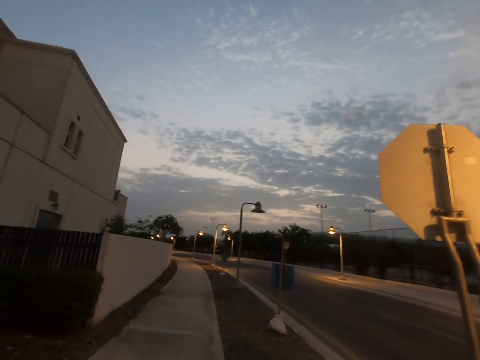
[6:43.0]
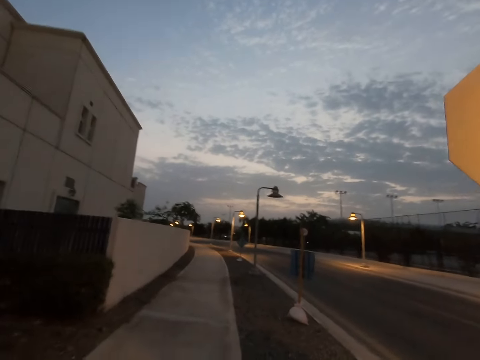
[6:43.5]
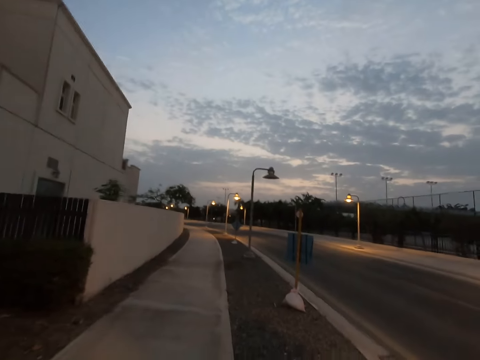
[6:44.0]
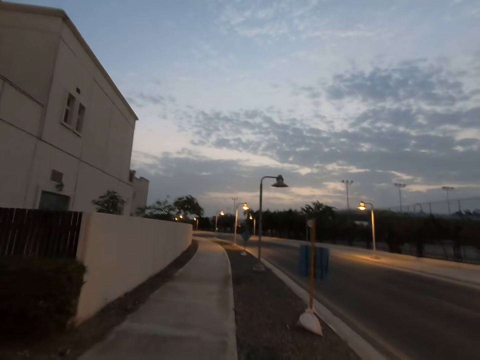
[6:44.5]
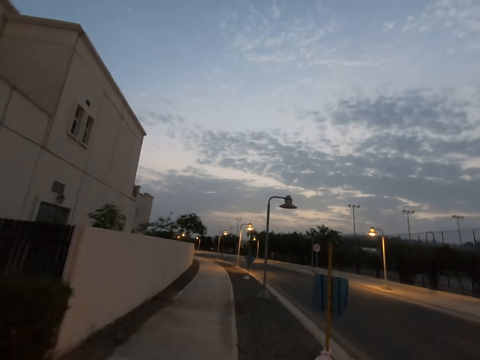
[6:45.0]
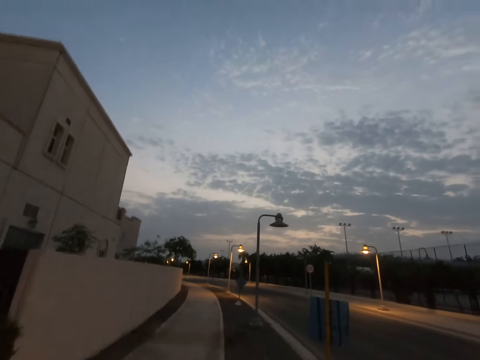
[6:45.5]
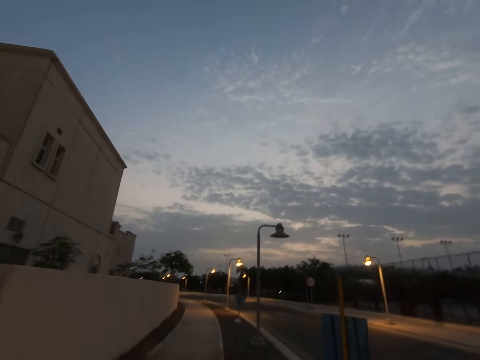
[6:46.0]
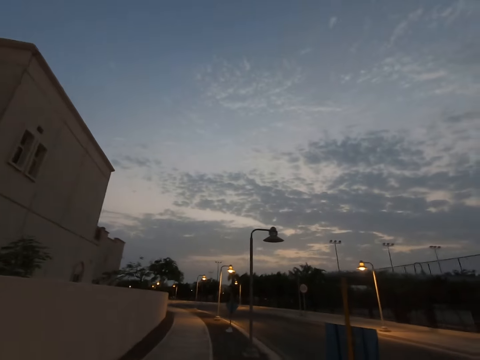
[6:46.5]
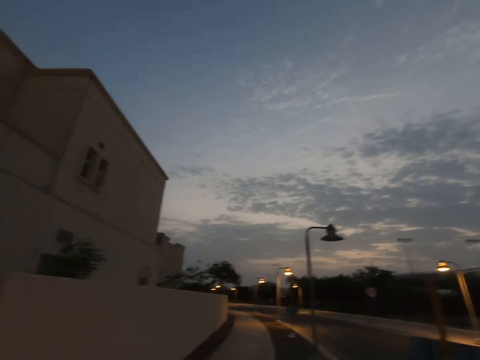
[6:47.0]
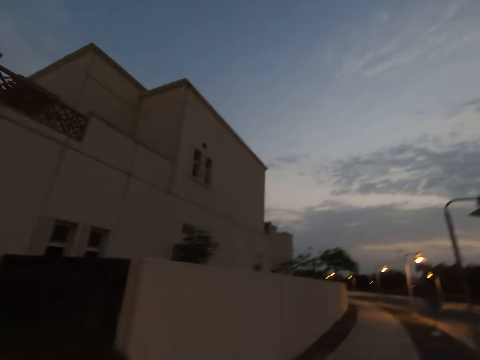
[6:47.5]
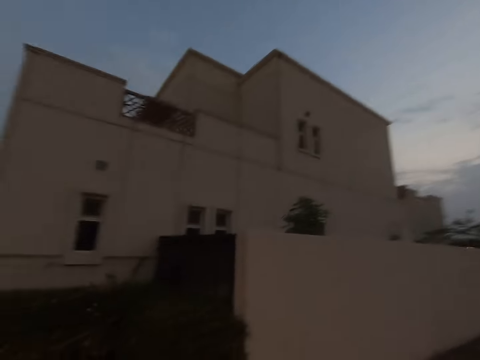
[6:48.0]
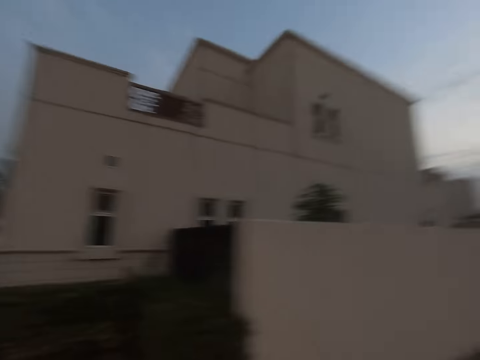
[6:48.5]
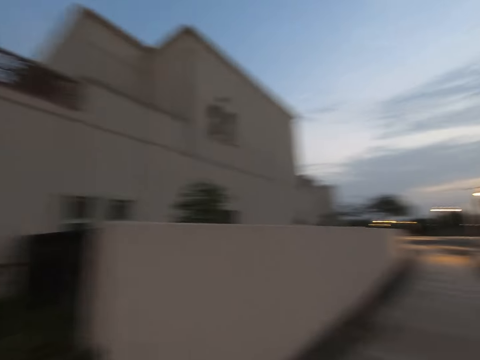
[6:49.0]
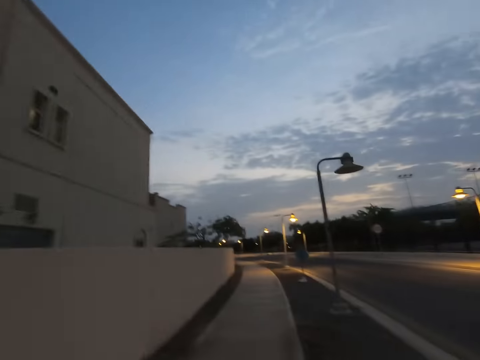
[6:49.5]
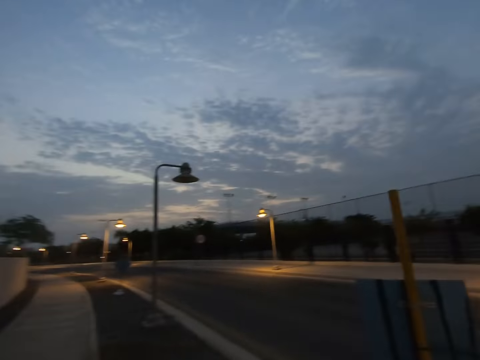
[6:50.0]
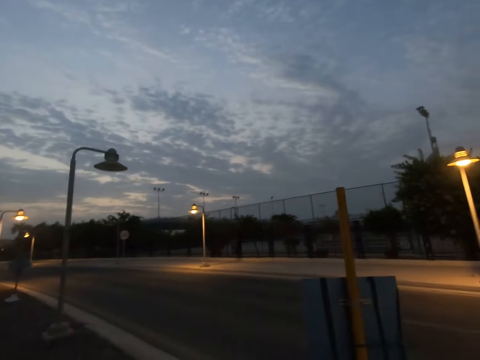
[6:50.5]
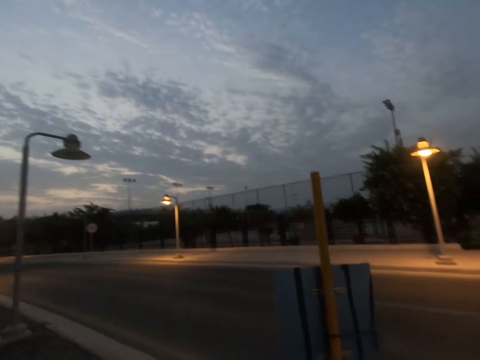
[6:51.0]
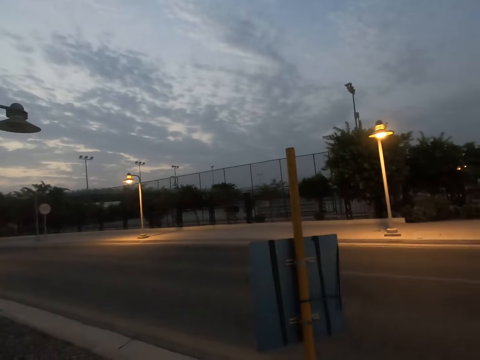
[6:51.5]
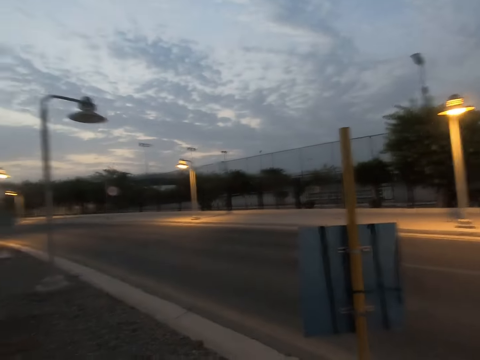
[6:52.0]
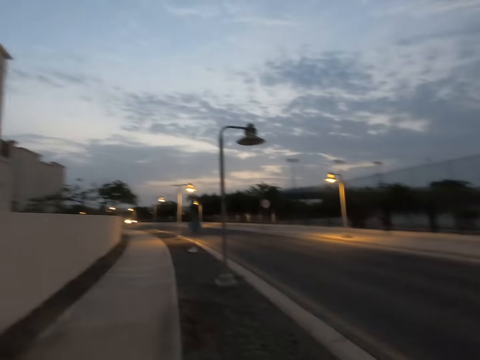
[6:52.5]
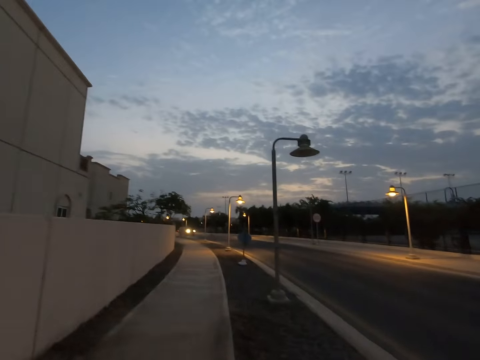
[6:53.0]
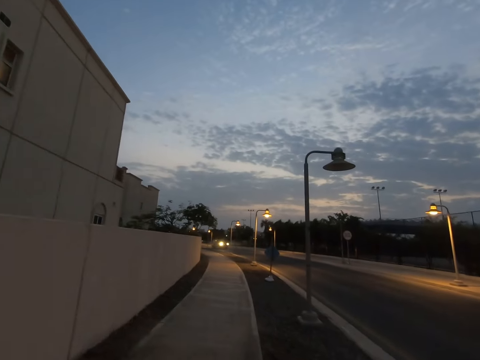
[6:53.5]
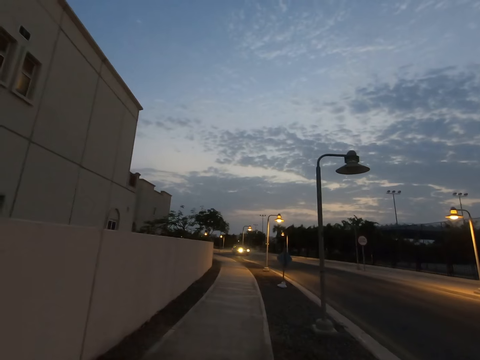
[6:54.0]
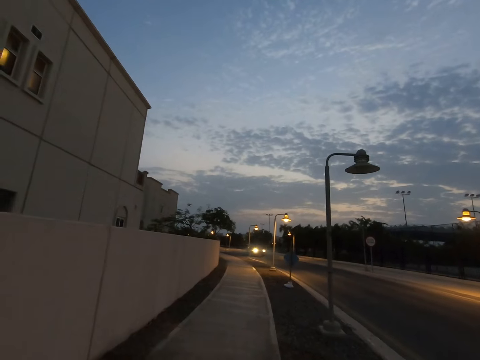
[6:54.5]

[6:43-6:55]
The camera wearer looks around. They look around again.

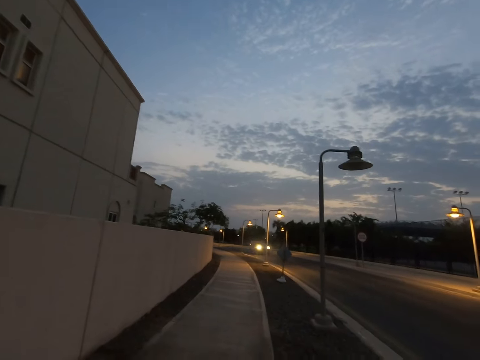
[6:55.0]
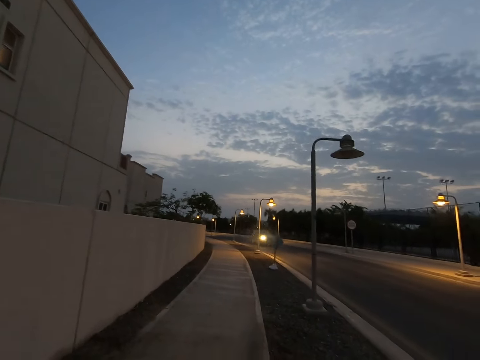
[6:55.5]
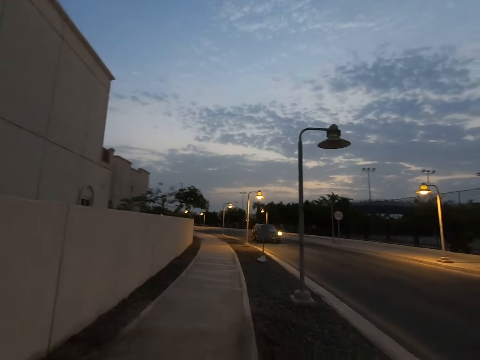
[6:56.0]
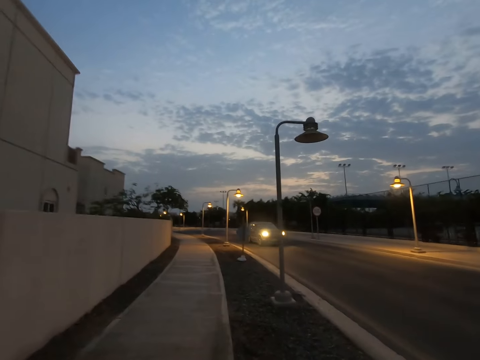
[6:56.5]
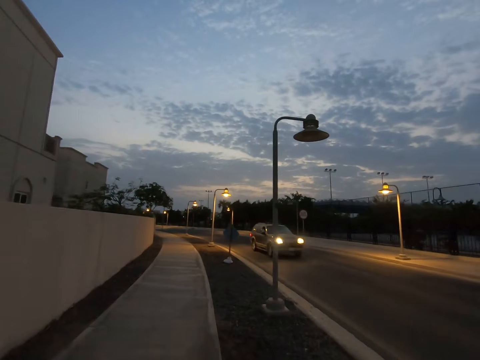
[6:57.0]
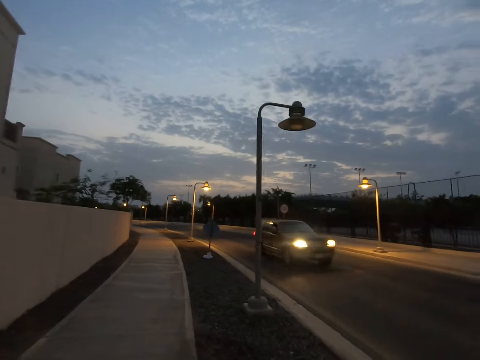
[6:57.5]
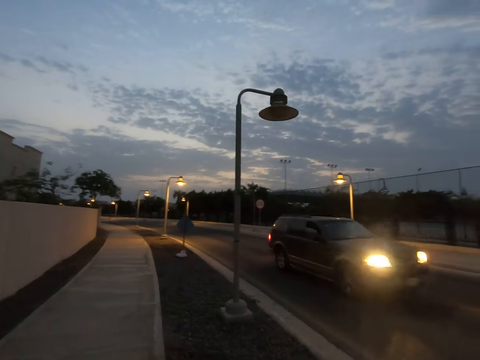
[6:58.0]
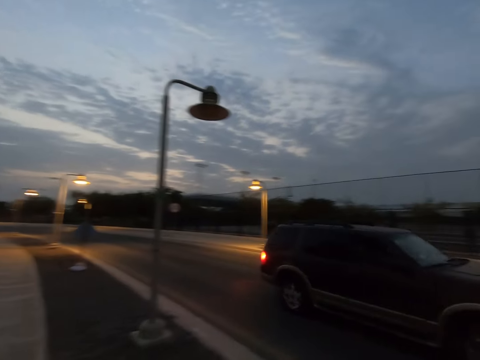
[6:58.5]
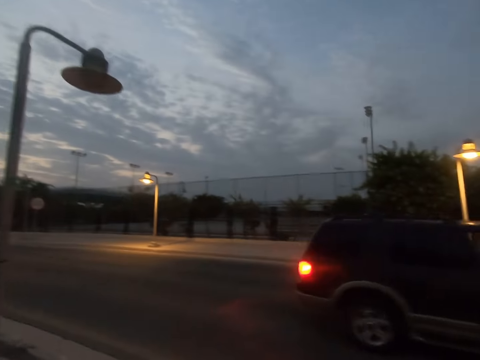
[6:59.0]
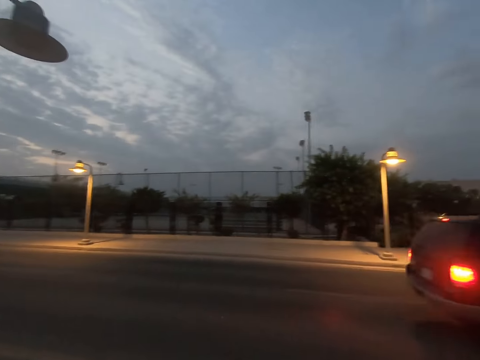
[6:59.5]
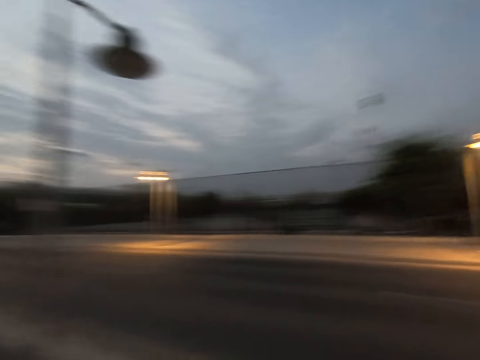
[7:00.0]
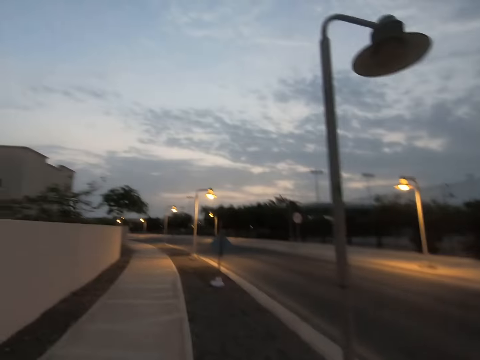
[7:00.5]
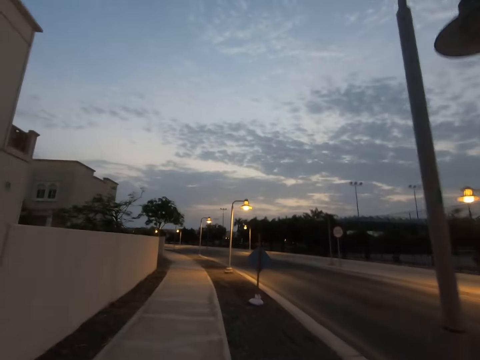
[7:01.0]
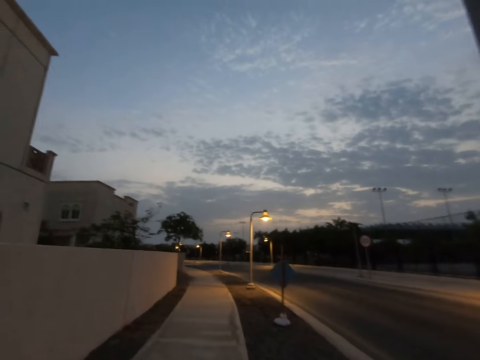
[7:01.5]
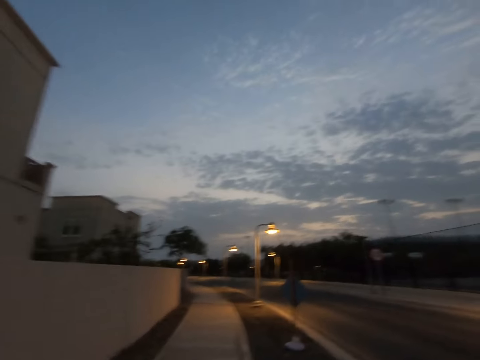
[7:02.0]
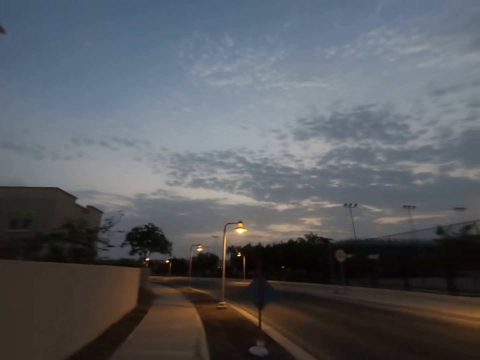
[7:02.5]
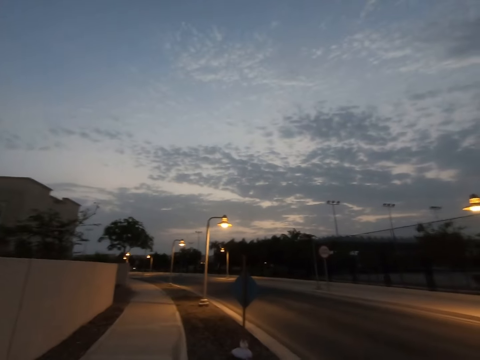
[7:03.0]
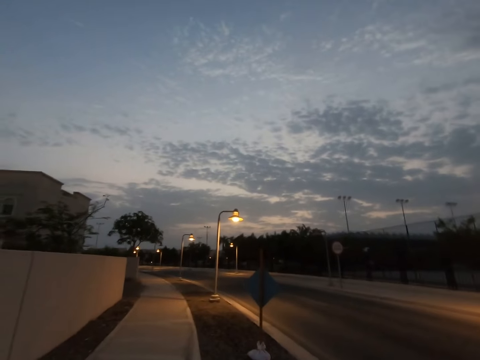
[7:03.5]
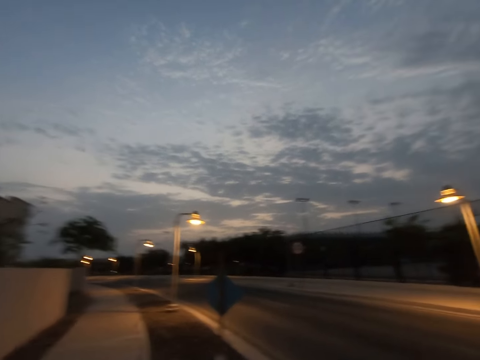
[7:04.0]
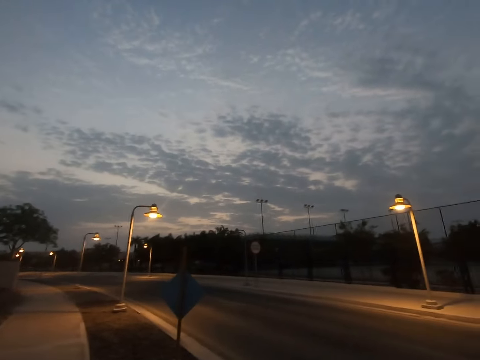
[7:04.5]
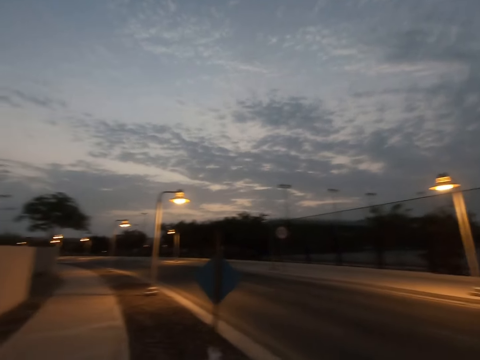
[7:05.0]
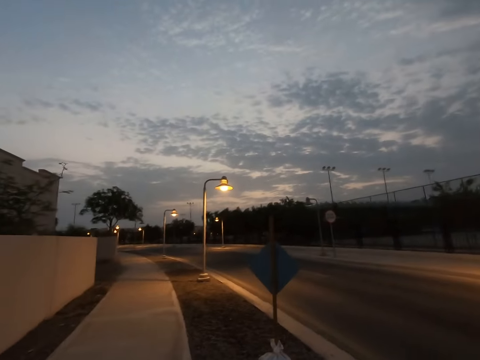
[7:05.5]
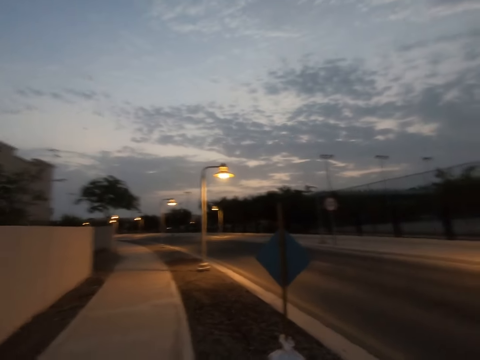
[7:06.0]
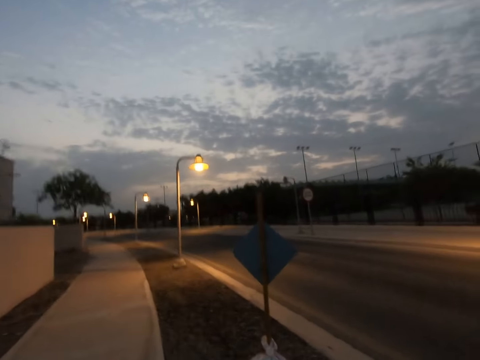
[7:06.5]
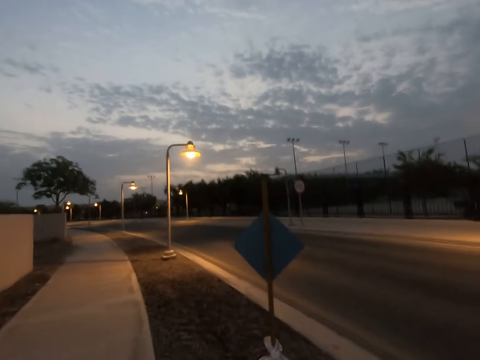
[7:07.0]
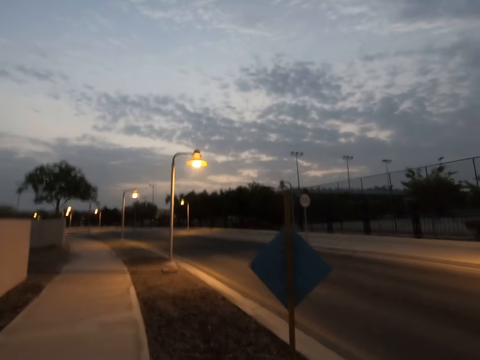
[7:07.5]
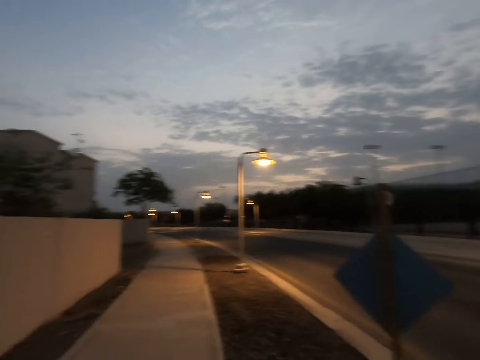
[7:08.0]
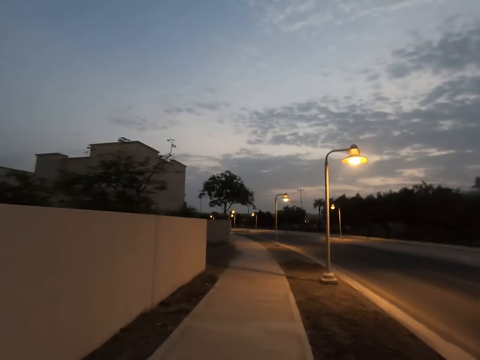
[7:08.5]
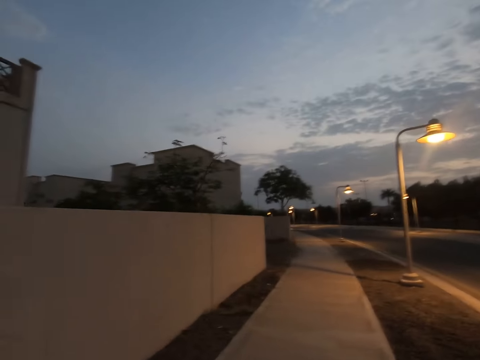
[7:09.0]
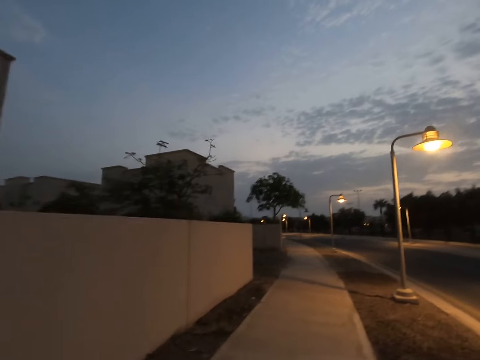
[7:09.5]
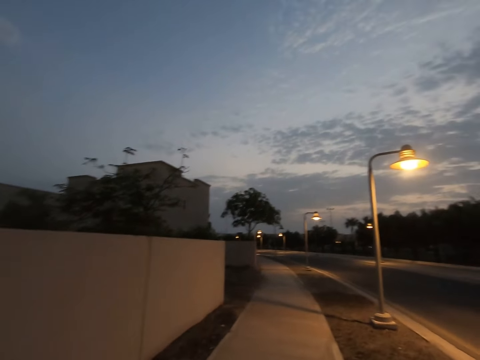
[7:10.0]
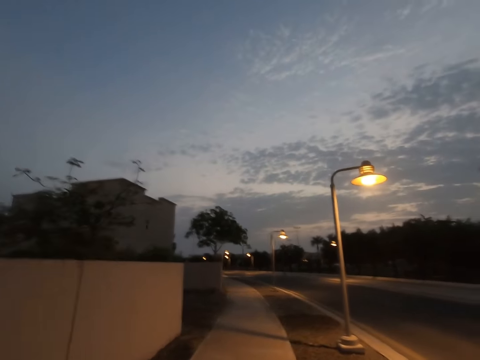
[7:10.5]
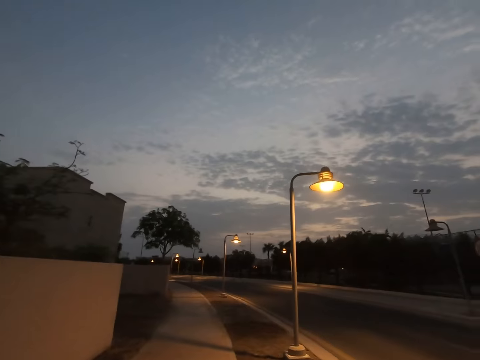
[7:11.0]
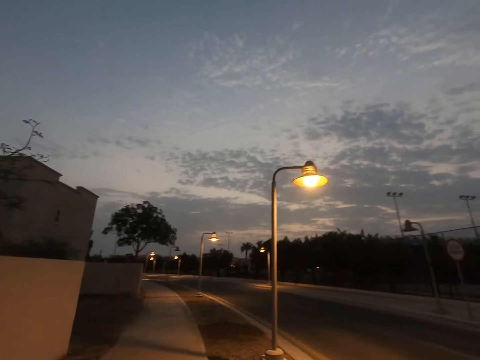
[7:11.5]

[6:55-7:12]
The camera wearer looks around. They walk on the sidewalk.
